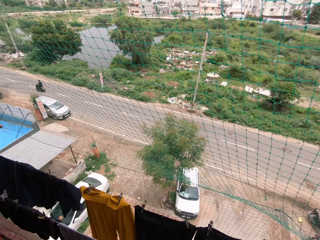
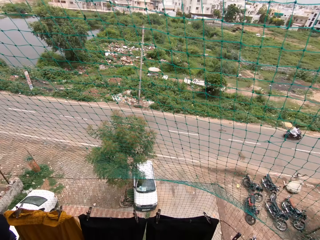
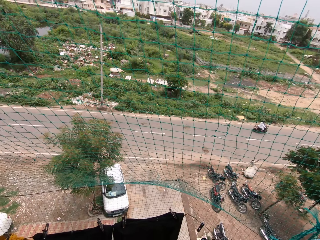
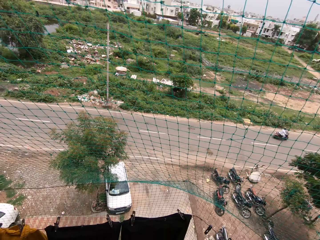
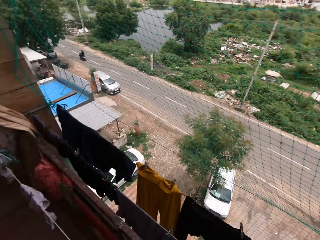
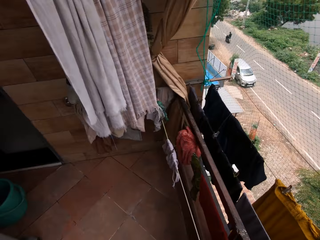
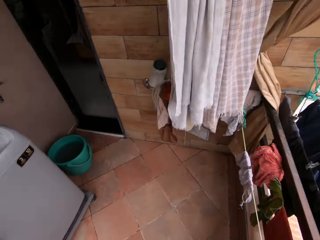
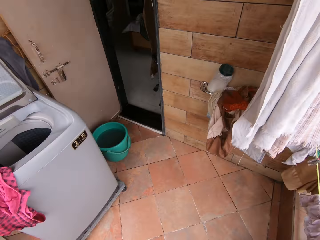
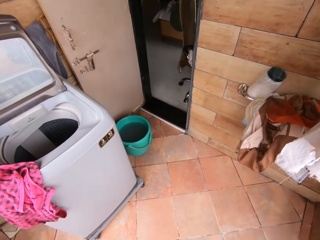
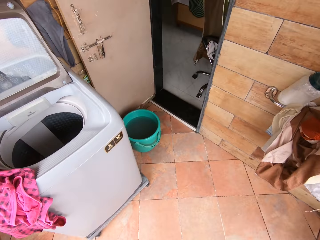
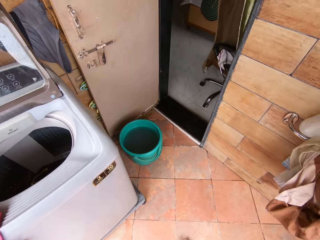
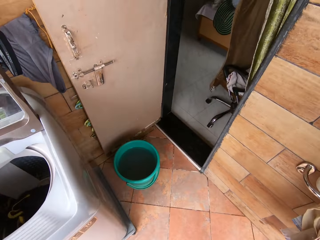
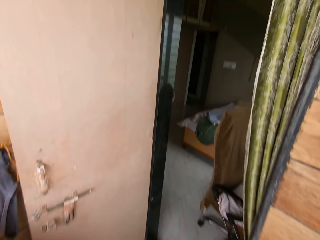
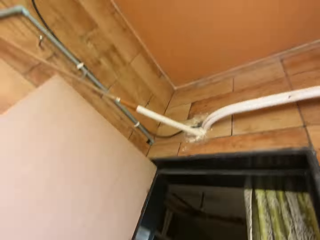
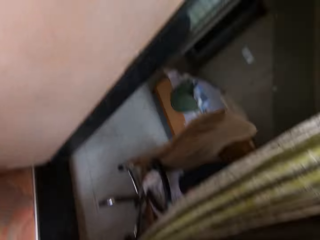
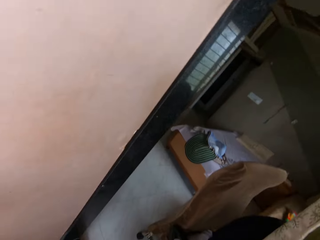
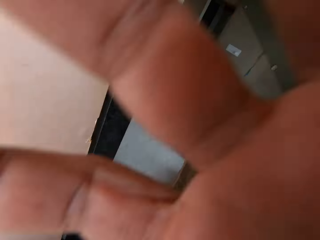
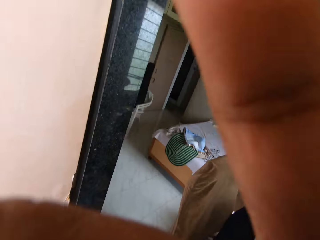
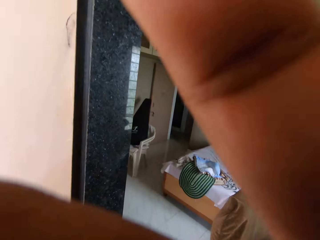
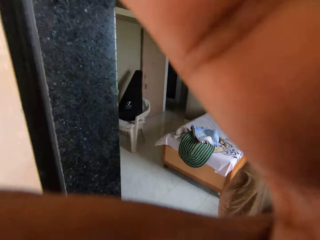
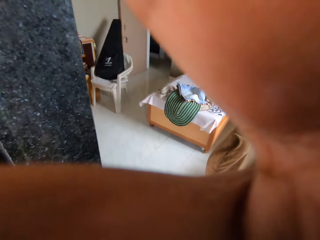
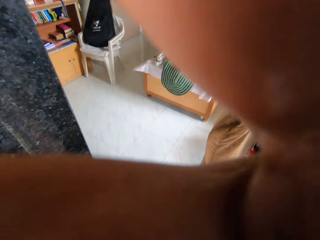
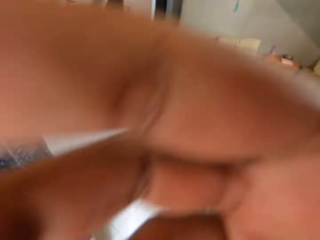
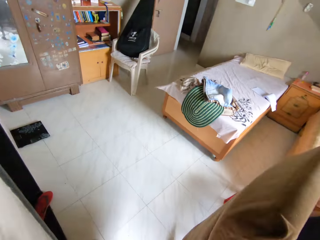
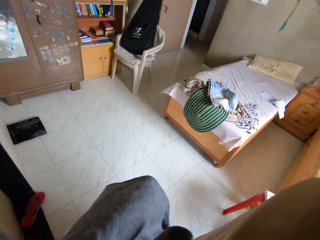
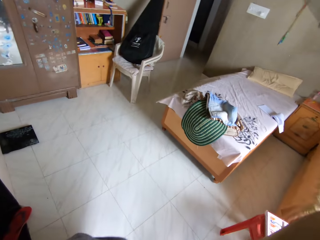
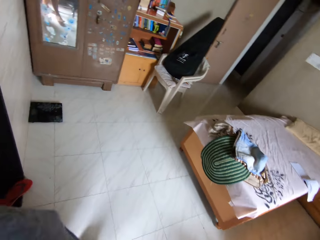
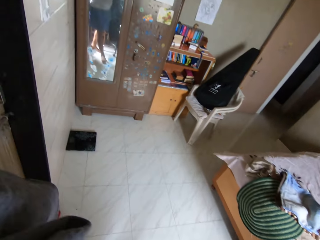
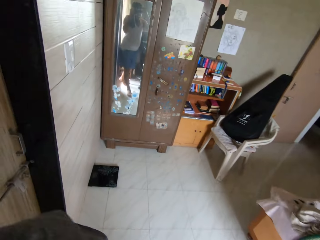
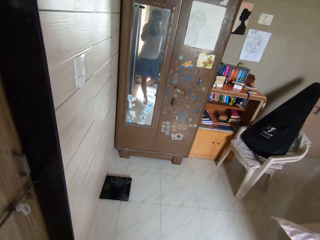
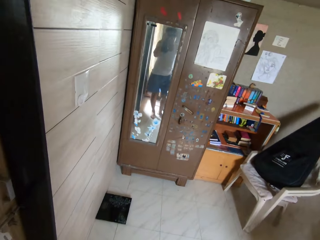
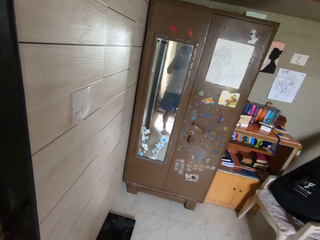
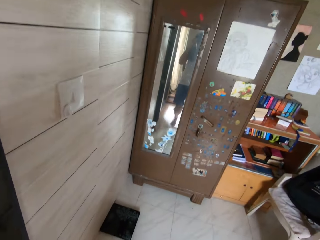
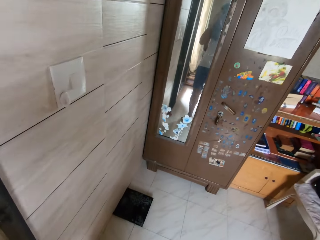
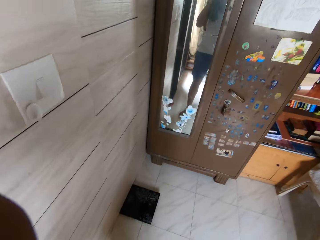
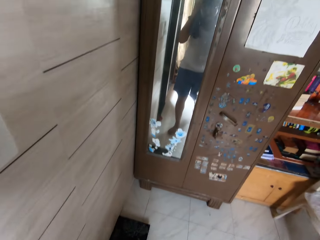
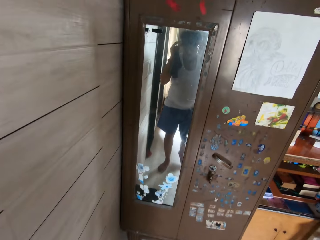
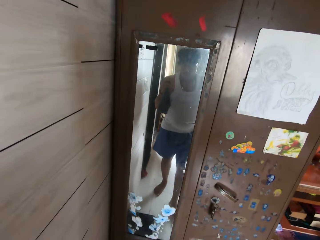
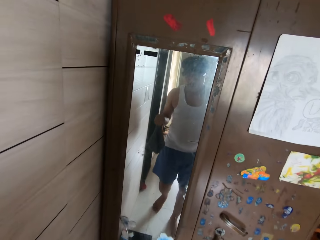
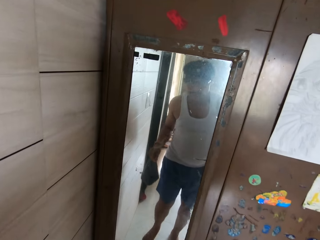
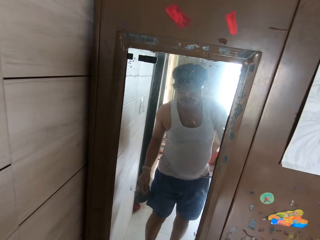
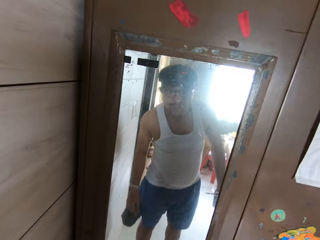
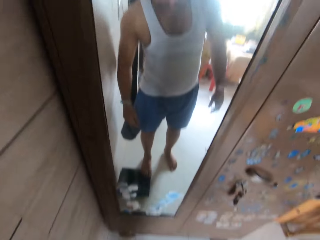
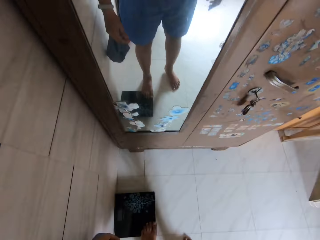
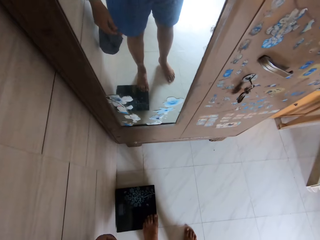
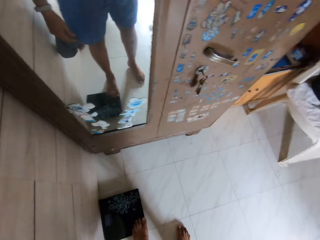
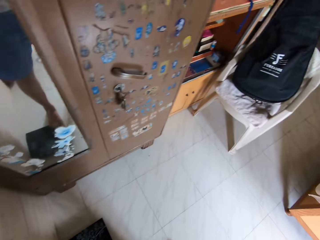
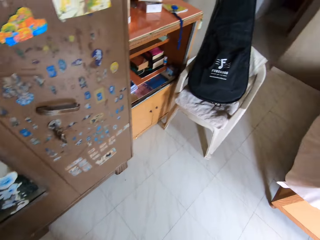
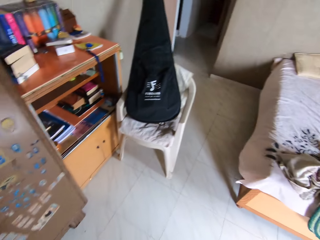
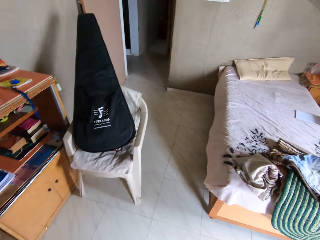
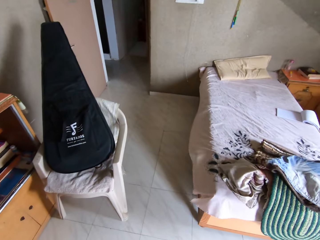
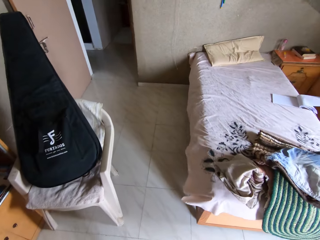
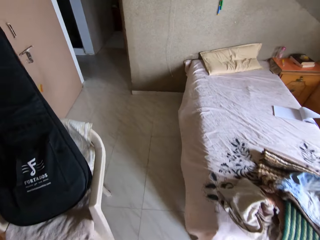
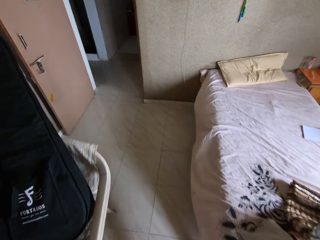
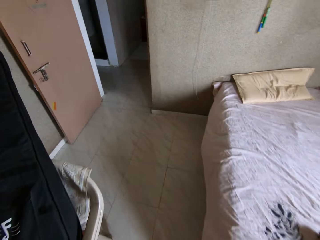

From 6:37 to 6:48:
The camera wearer touches his face with his right hand. He handles a camera. He walks into the bedroom from the balcony. He looks at himself in the mirror.

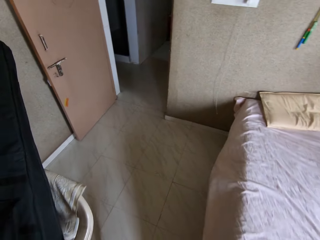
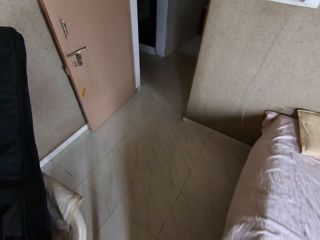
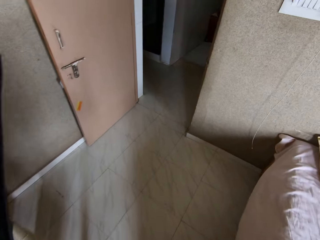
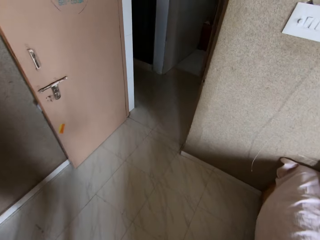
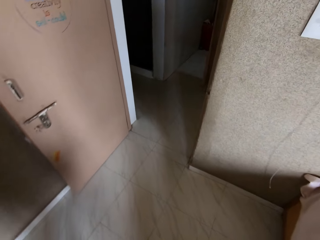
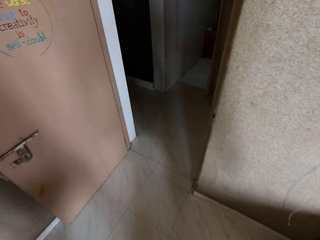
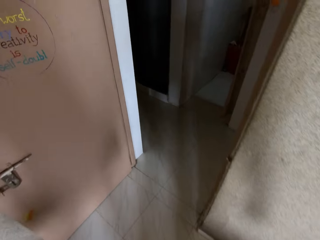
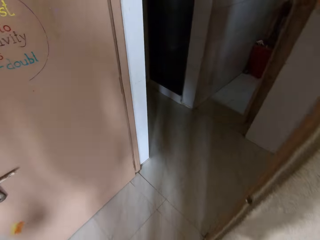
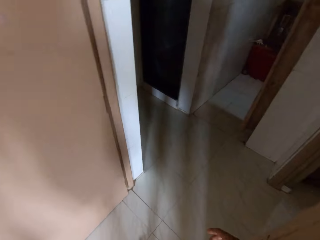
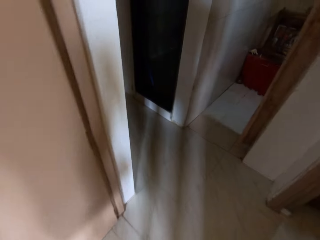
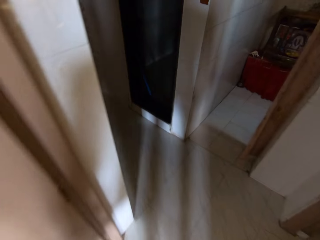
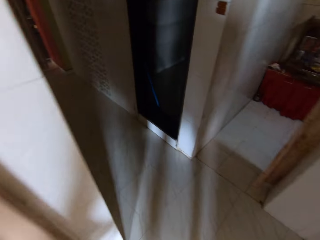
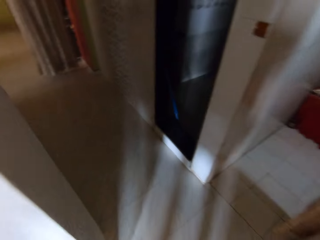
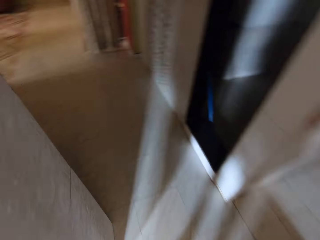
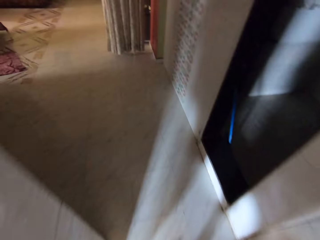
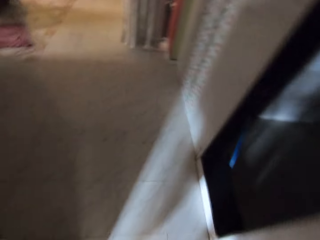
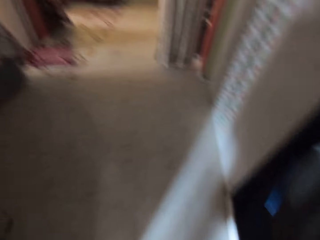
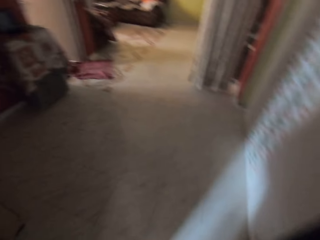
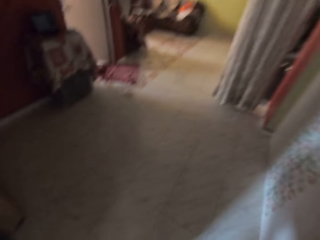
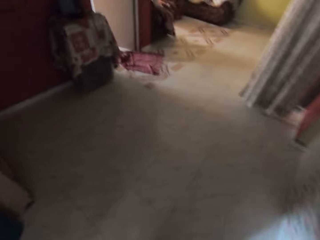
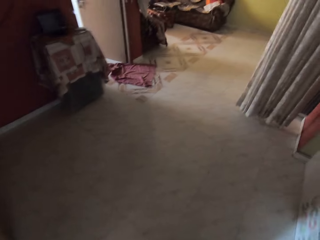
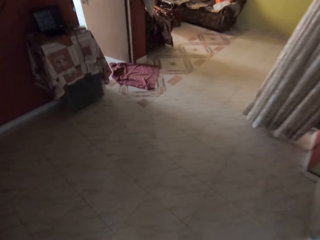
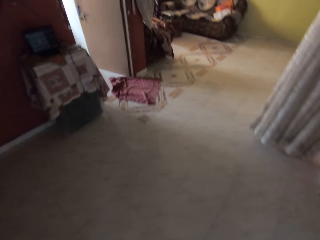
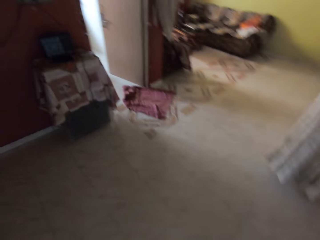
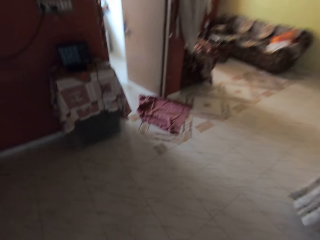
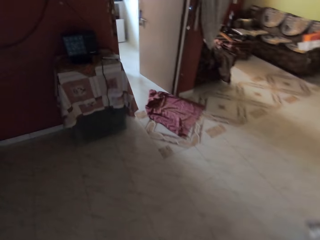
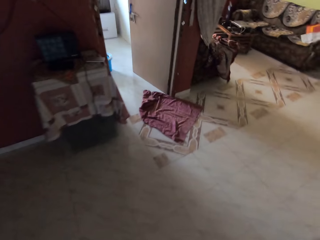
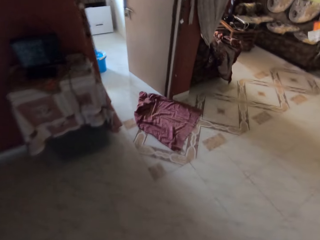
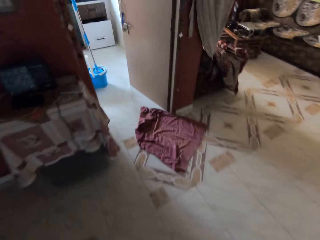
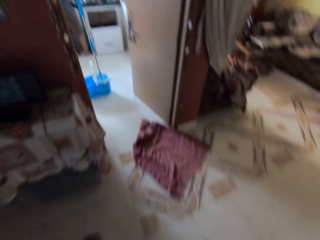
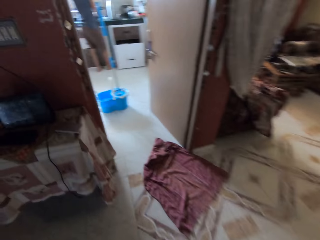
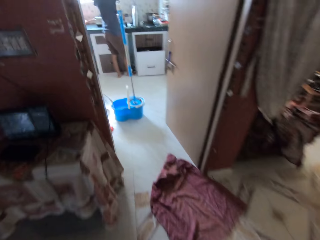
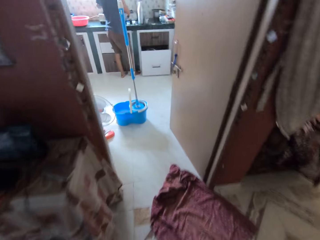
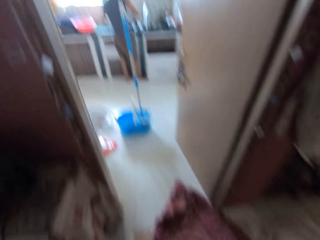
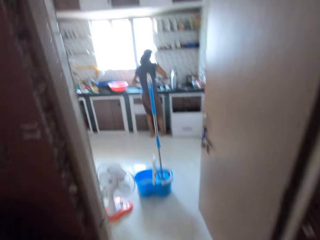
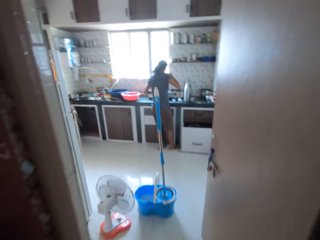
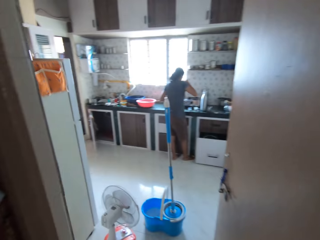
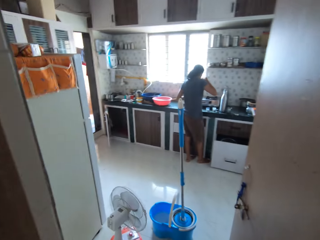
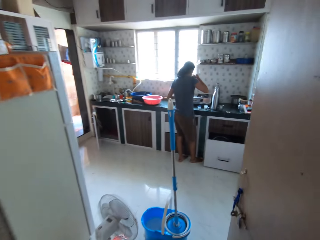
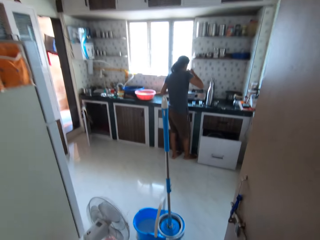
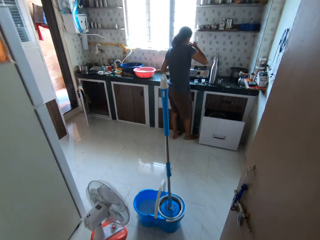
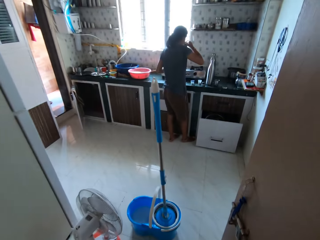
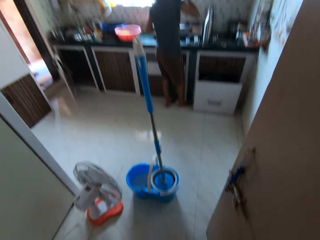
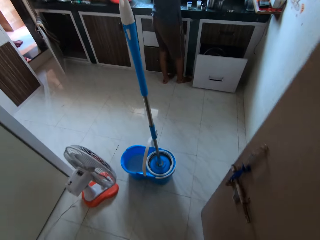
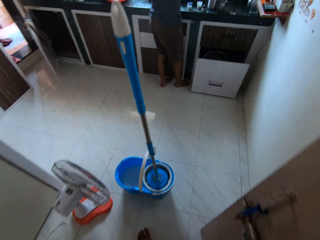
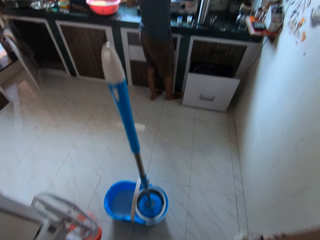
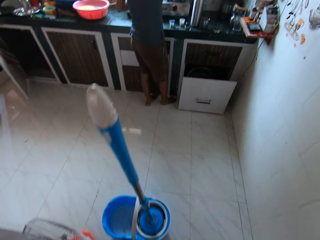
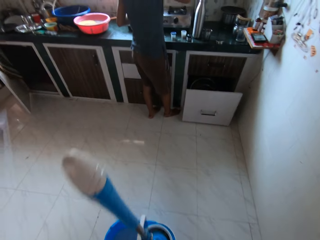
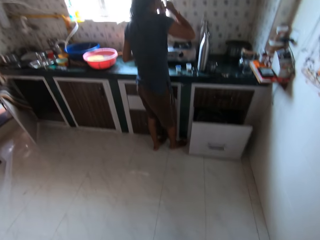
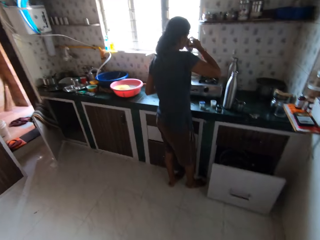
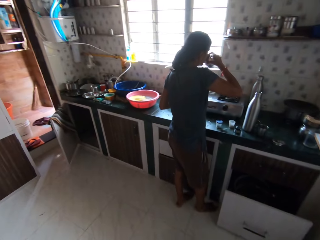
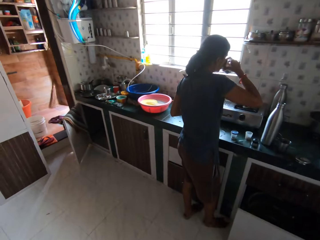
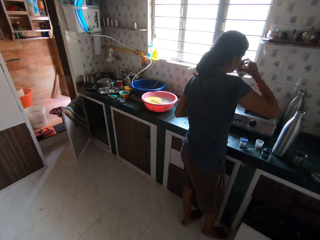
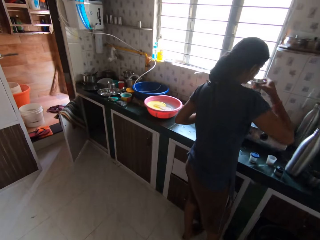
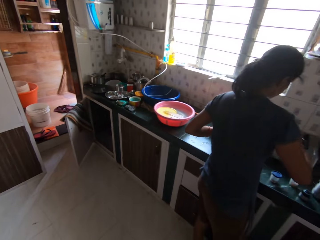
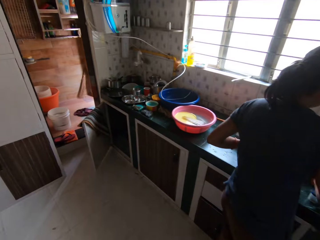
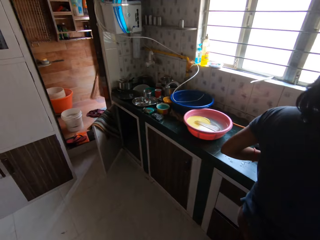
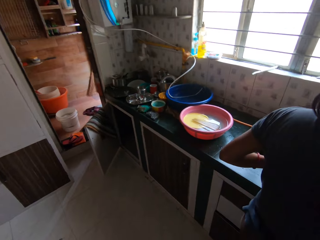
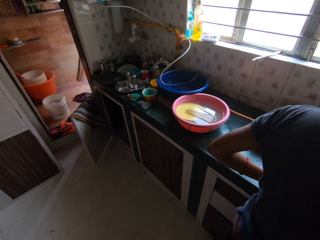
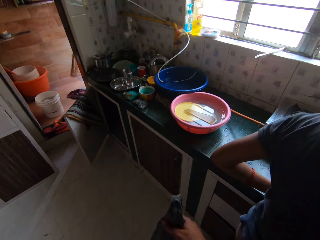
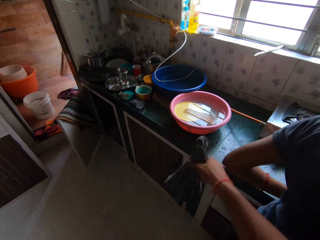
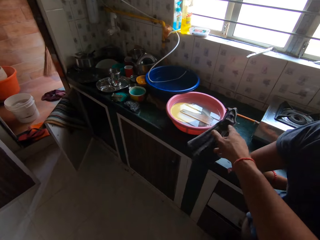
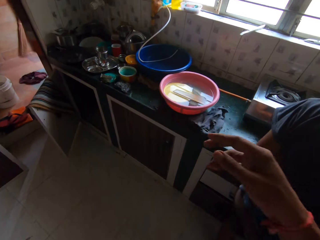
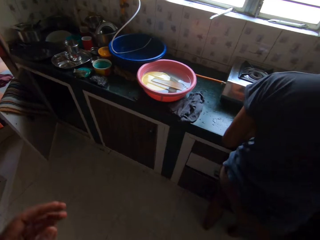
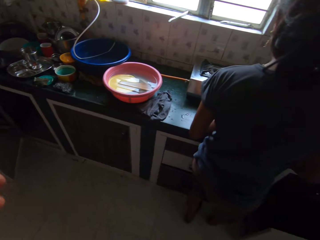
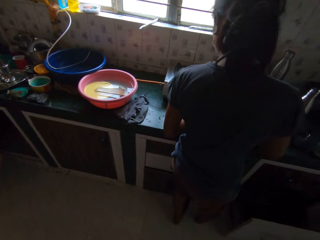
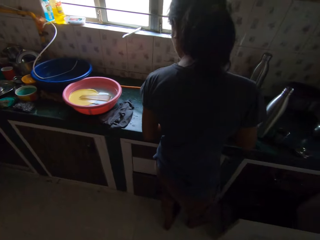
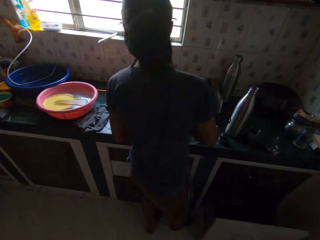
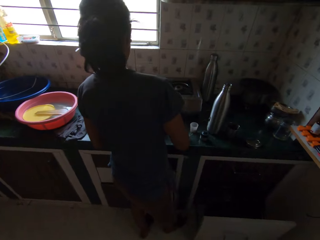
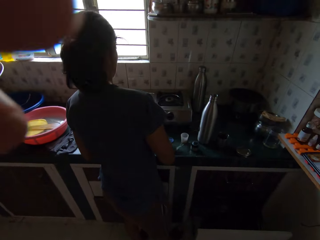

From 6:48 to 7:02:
The camera wearer approaches the hallway from the bedroom. He approaches the sitting room from the hallway. He walks around the house. He approaches the kitchen from the sitting room. A woman drinks water from a cup in her right hand. The camera wearer places a towel on the kitchen countertop with his right hand. He touches his face with his right hand. He touches his face with his left hand.
